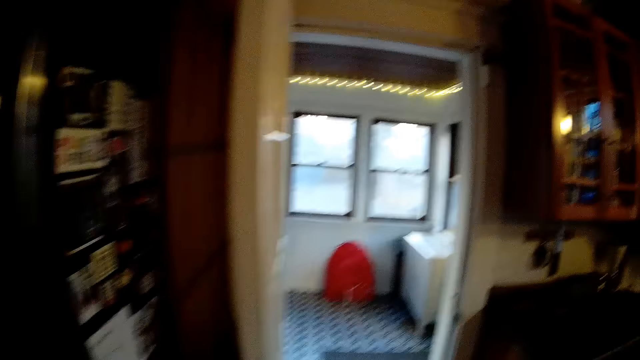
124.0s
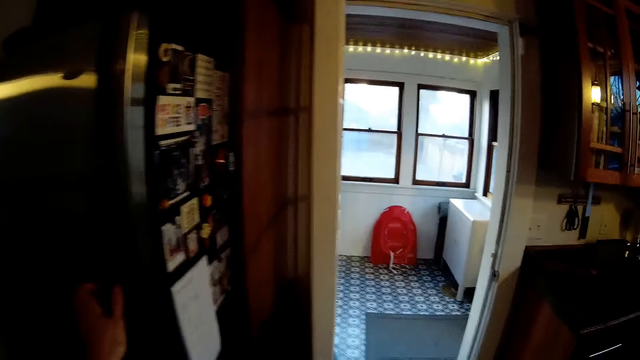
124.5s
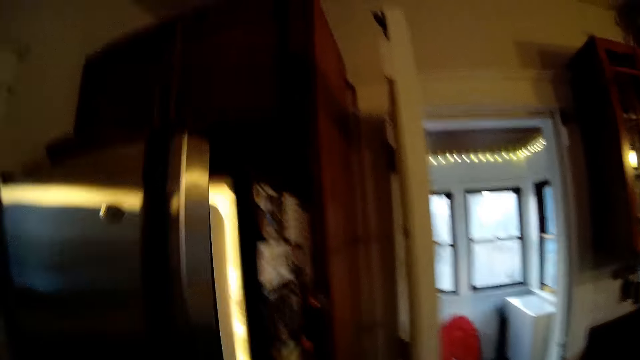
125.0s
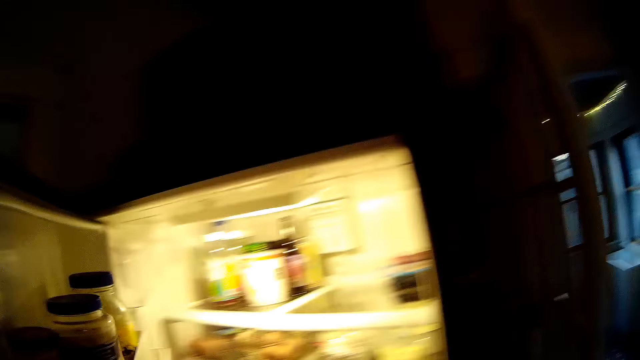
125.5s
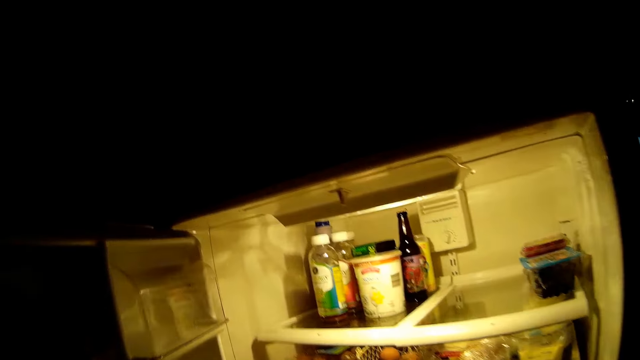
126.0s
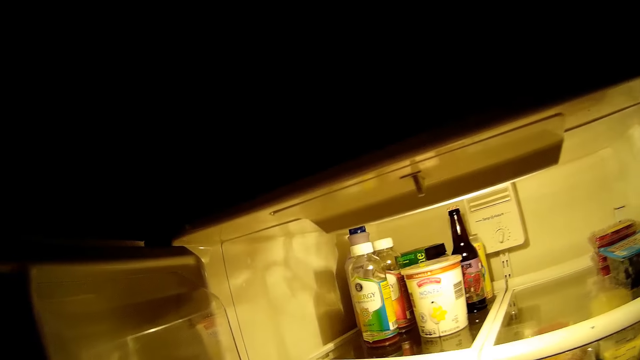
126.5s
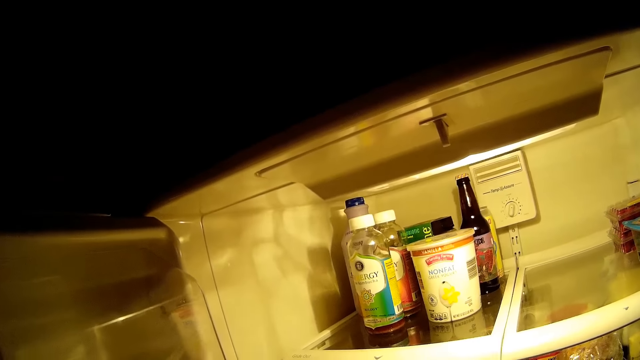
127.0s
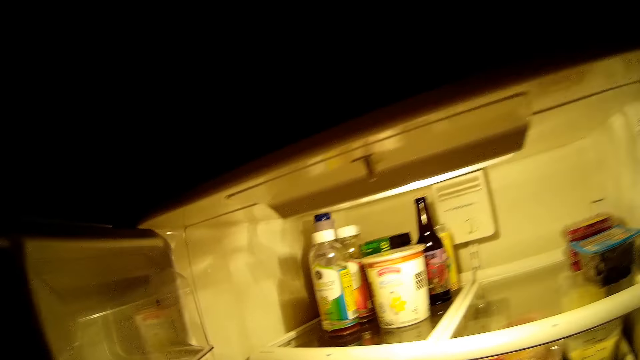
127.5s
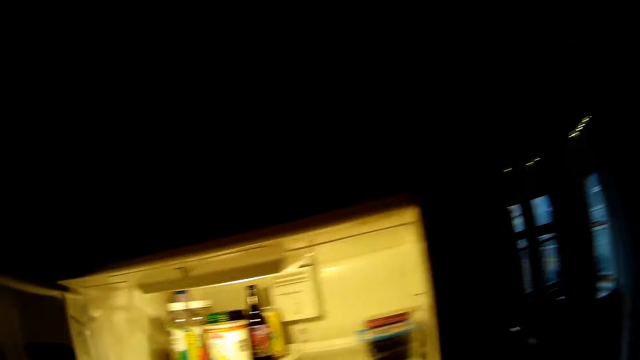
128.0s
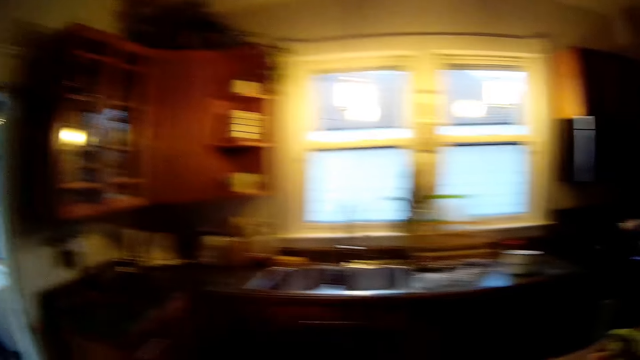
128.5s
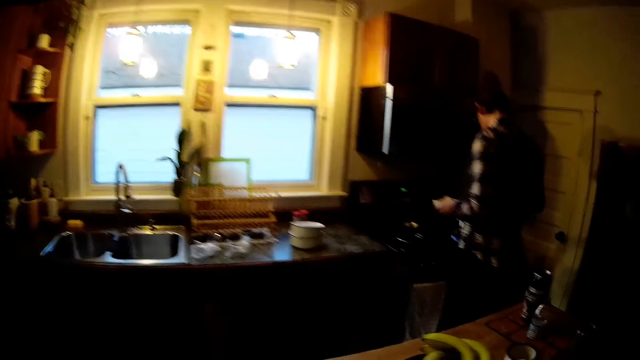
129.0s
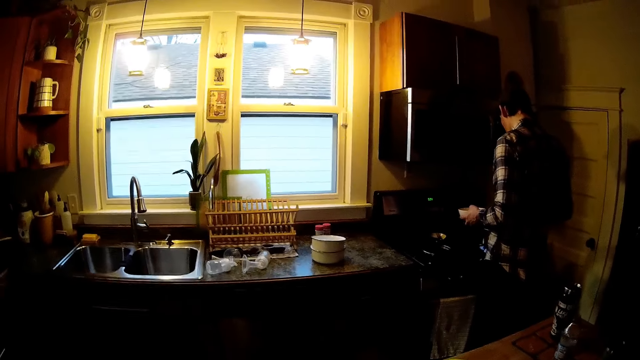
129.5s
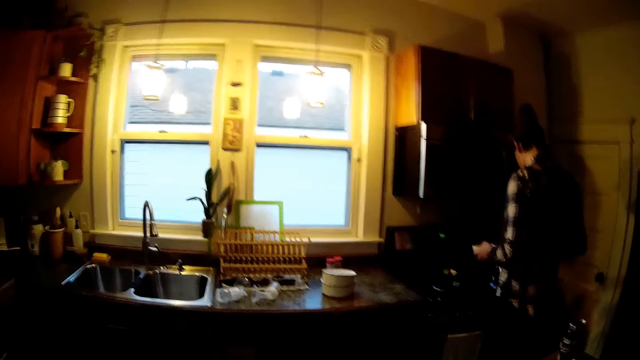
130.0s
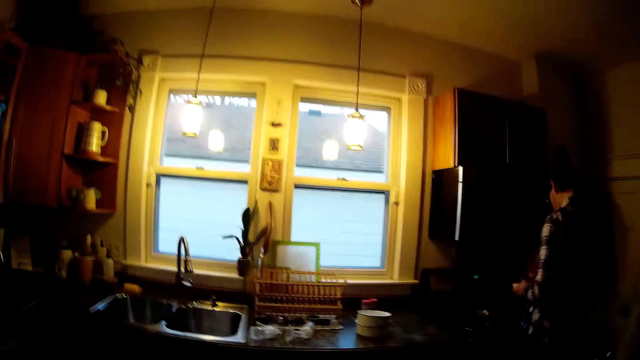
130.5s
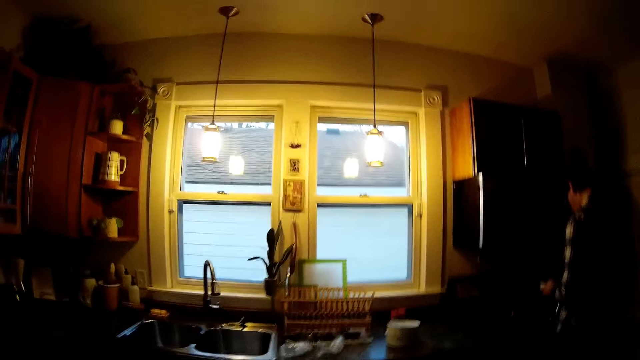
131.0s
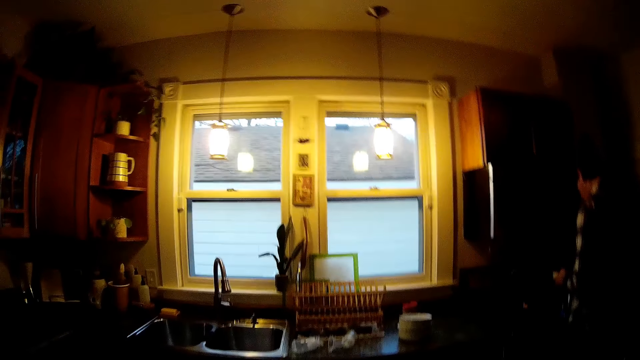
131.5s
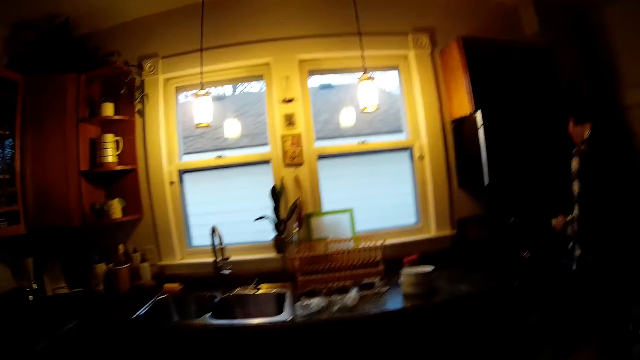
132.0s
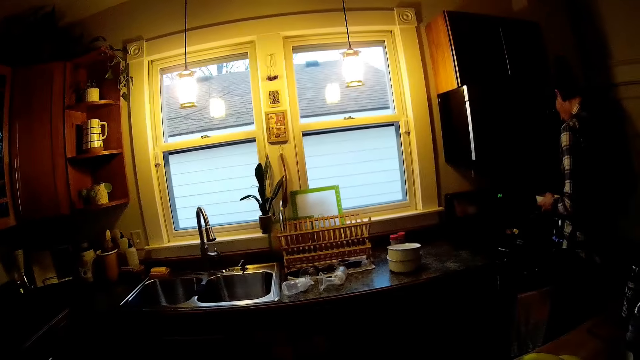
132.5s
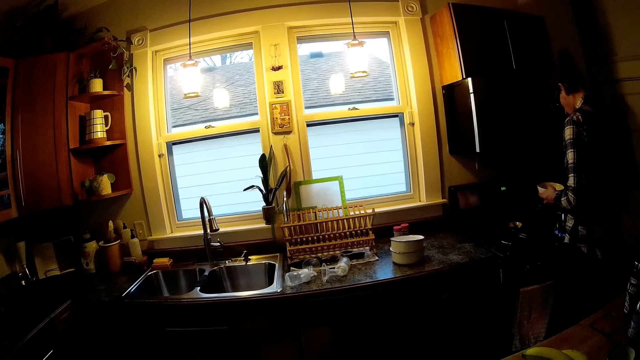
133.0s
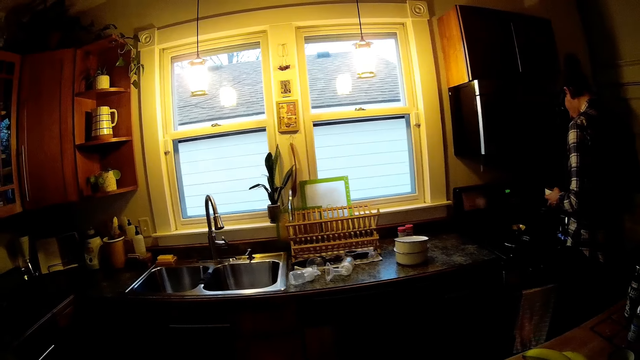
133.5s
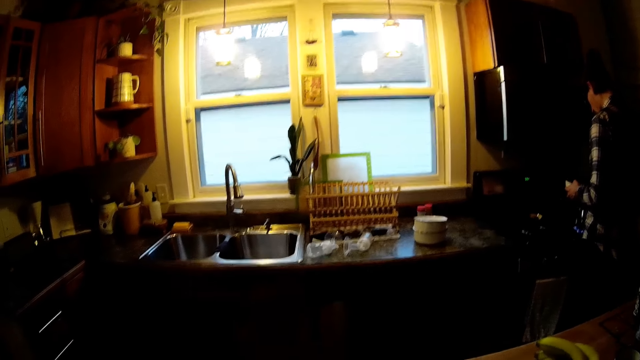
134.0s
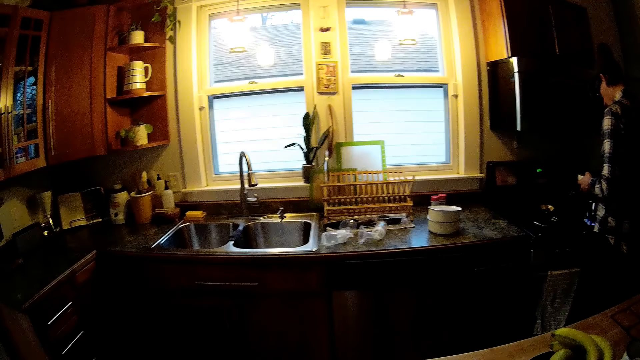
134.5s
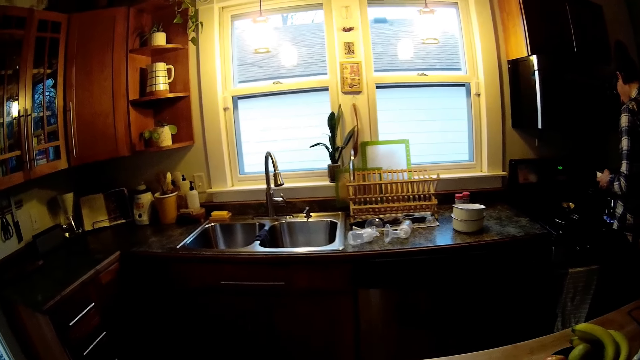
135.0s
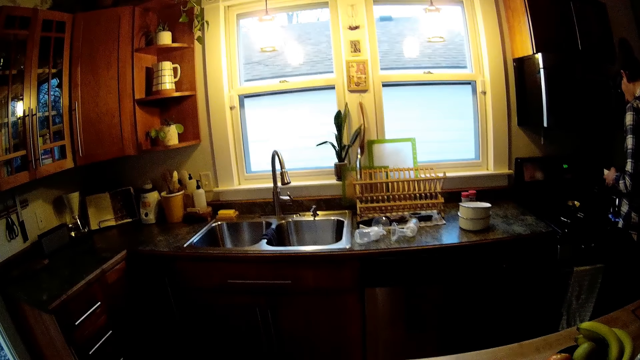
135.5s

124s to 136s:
The camera wearer opens the refrigerator with her left hand. She is shaking something.

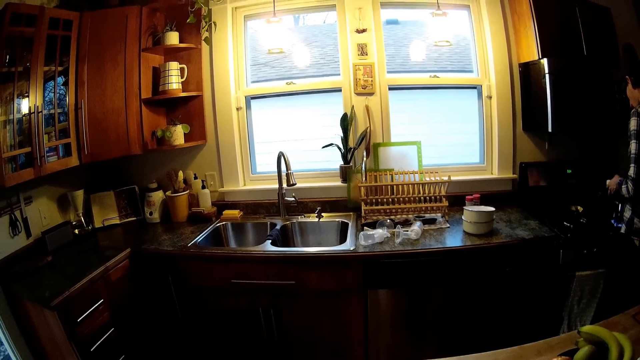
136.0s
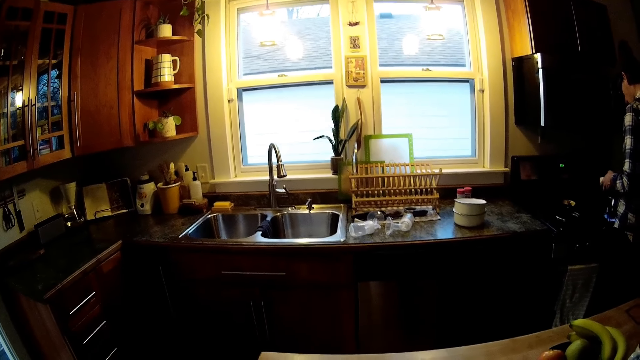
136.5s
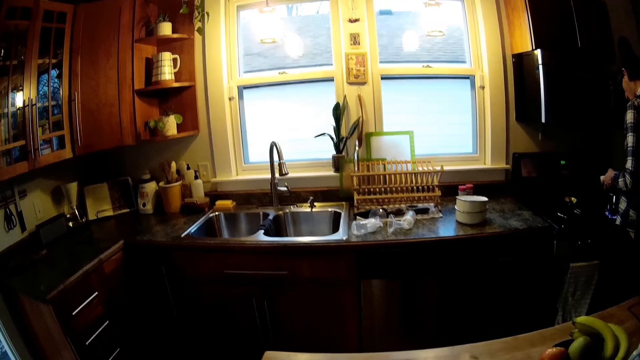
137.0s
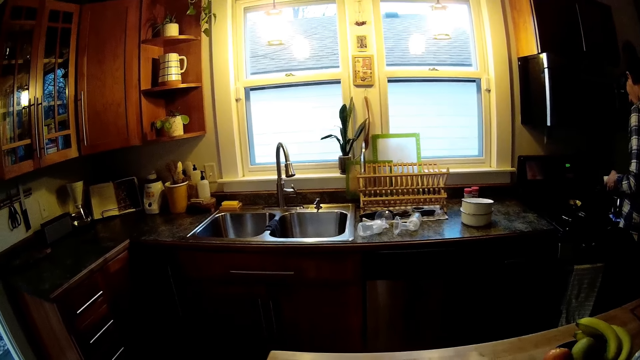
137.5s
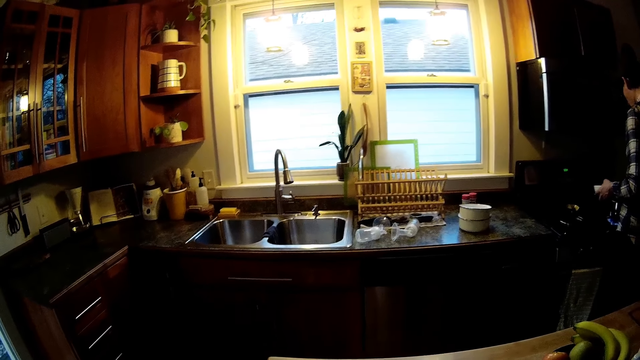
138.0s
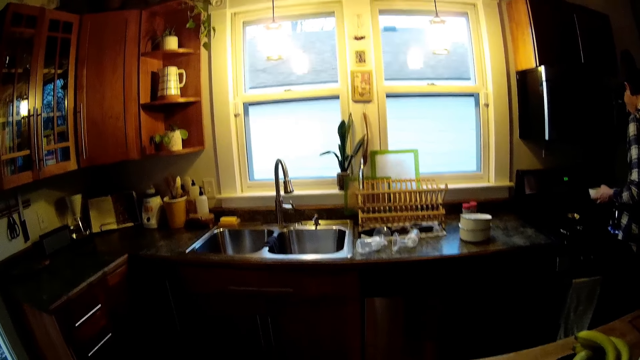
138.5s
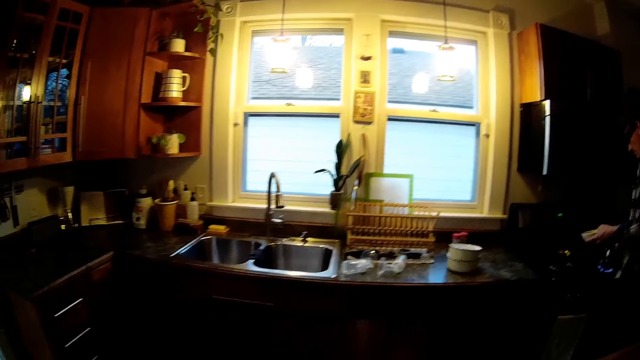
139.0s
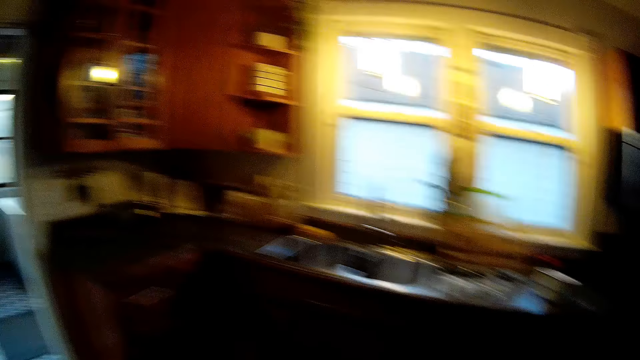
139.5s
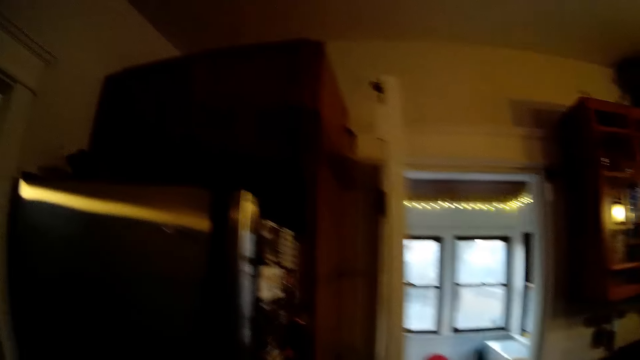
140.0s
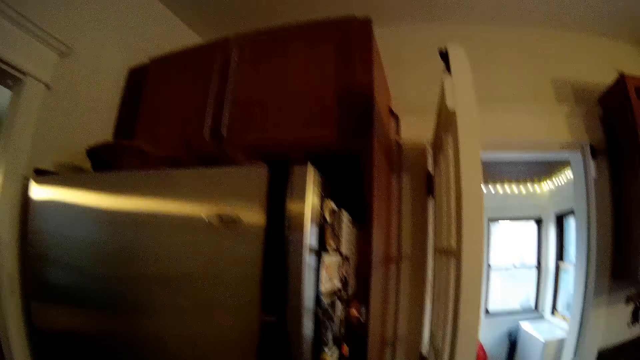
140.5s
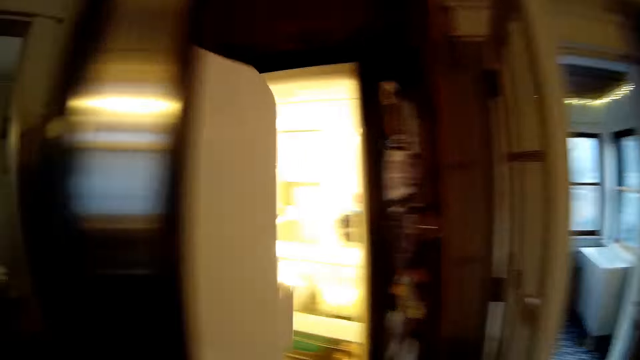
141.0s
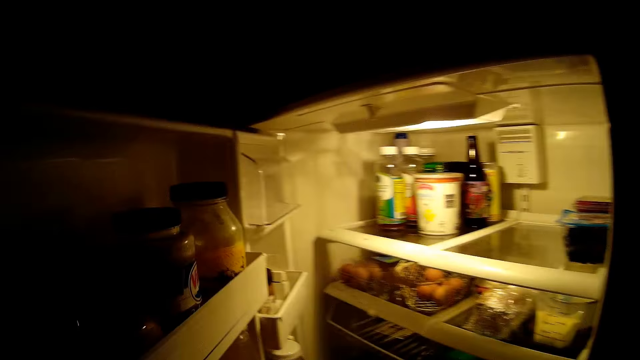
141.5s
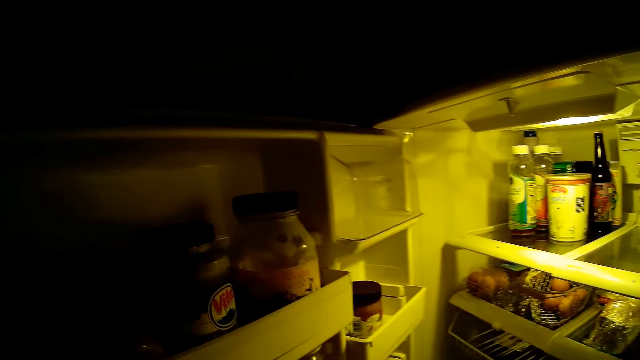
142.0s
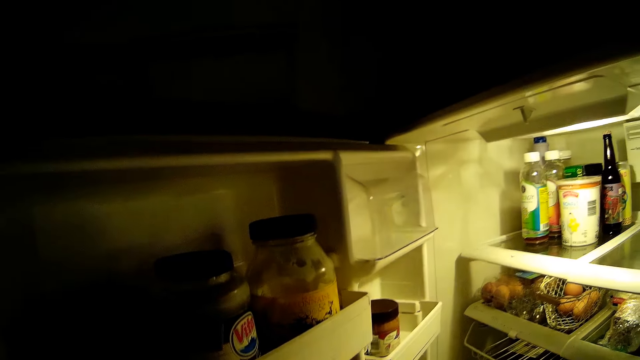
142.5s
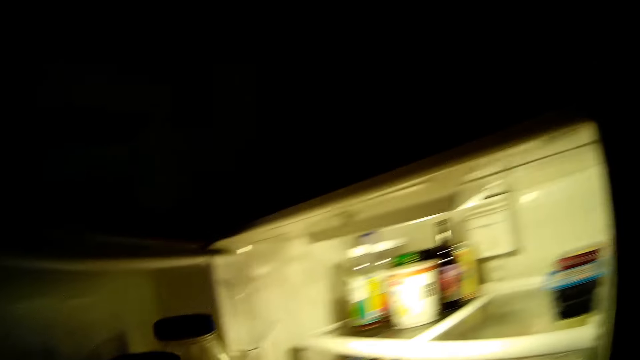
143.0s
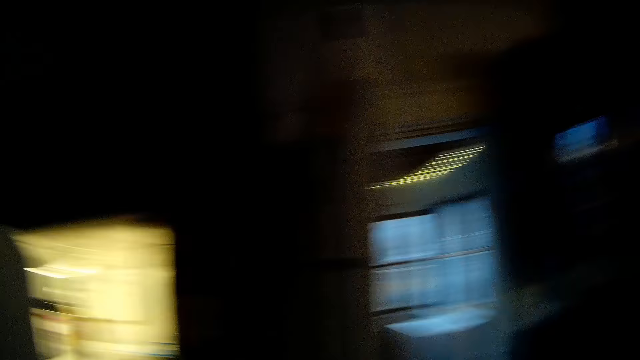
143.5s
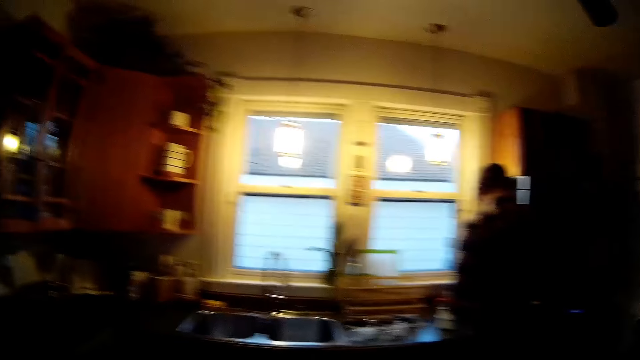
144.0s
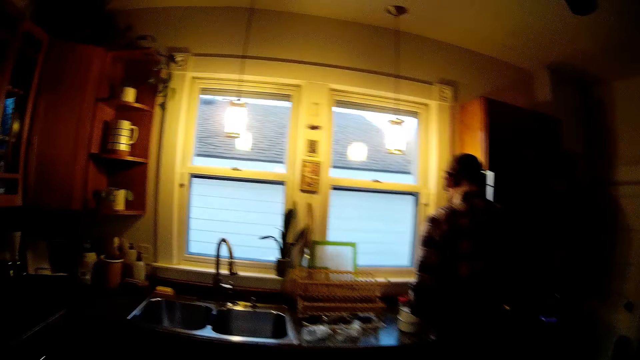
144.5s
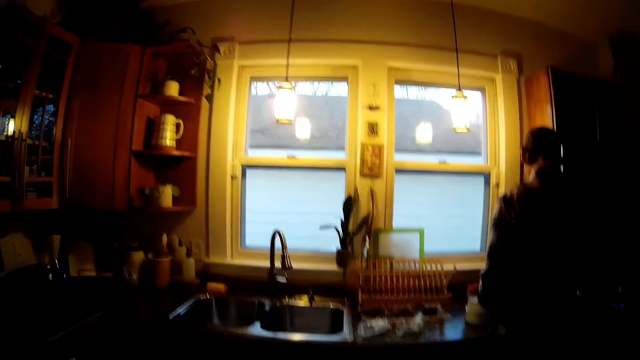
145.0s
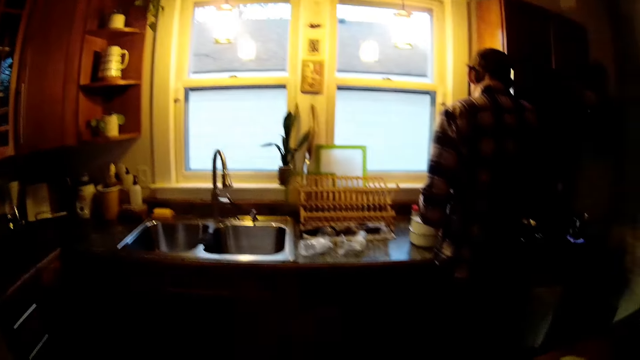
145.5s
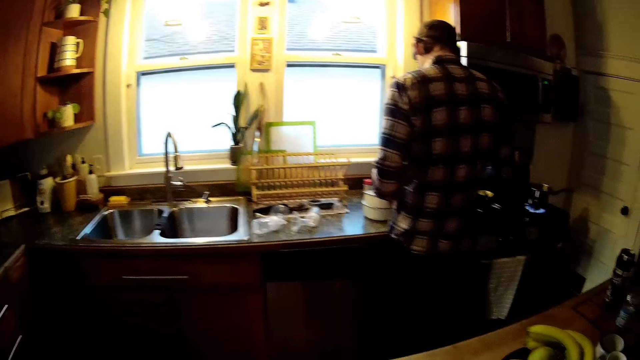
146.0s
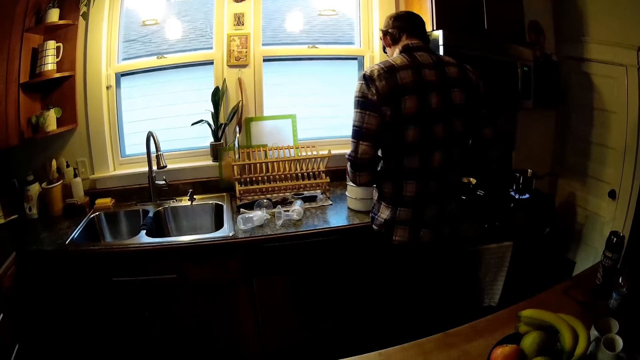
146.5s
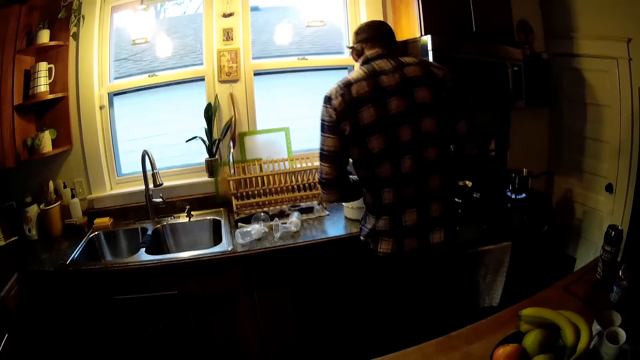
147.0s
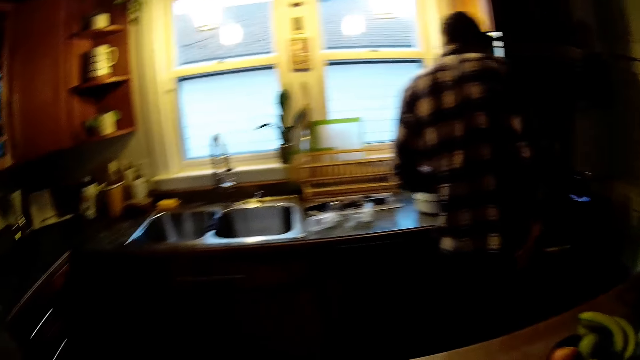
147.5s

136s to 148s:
The camera wearer opens the refrigerator with her left hand. She is putting something on the fridge.
